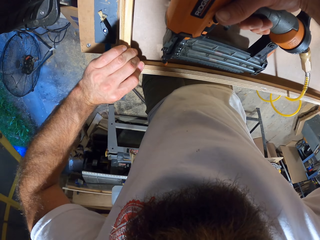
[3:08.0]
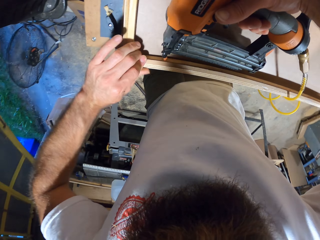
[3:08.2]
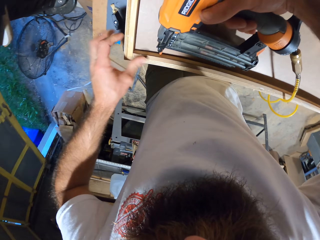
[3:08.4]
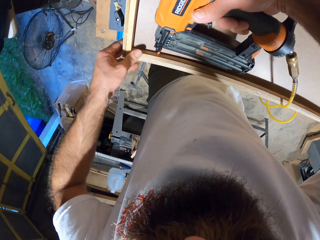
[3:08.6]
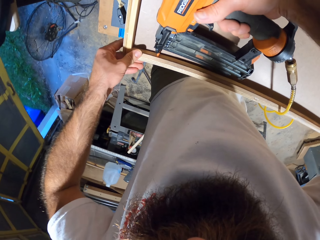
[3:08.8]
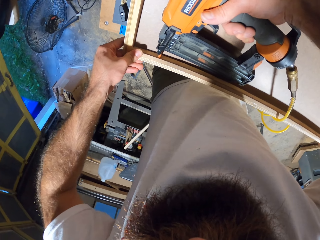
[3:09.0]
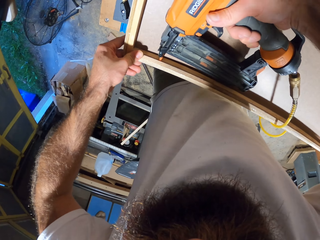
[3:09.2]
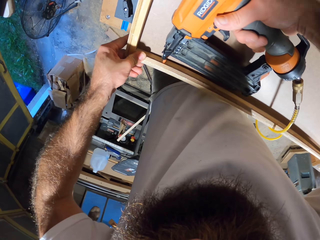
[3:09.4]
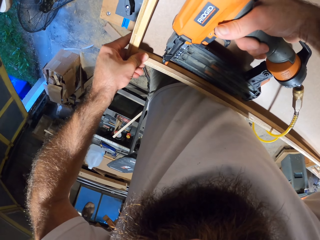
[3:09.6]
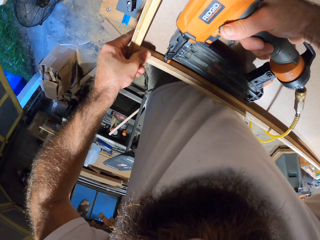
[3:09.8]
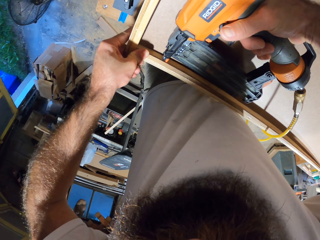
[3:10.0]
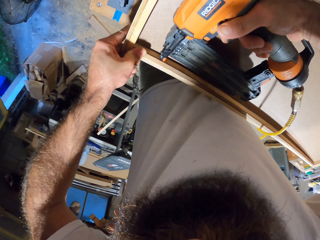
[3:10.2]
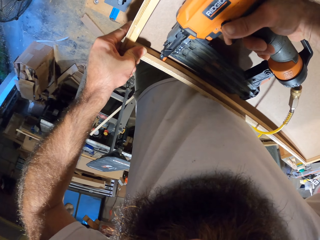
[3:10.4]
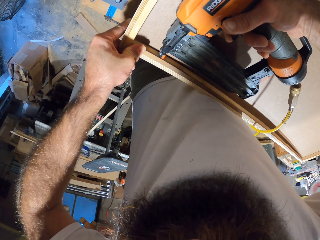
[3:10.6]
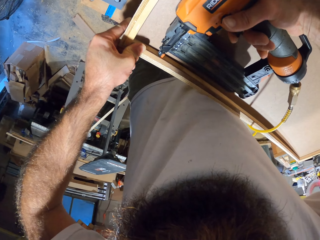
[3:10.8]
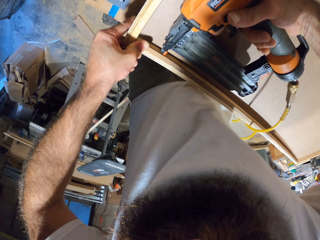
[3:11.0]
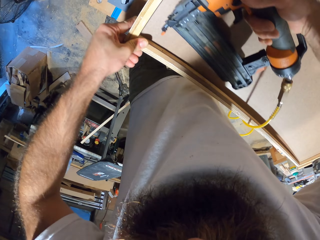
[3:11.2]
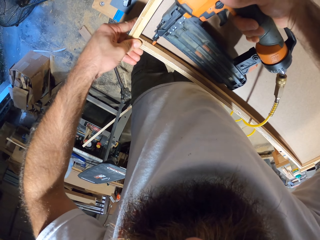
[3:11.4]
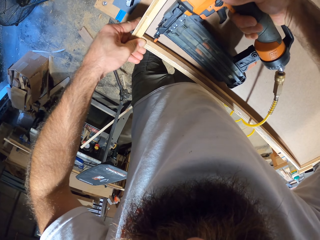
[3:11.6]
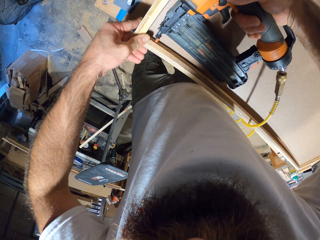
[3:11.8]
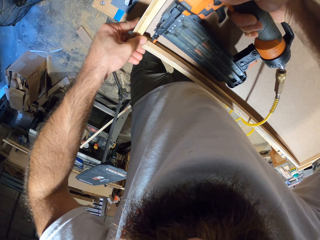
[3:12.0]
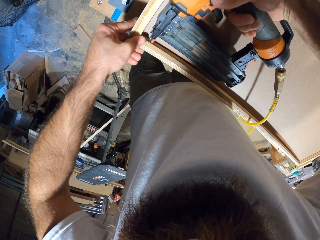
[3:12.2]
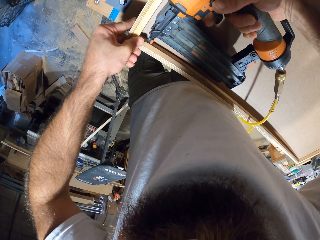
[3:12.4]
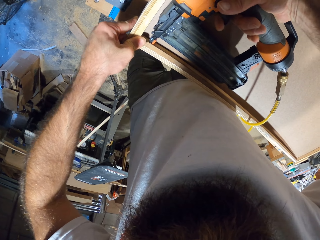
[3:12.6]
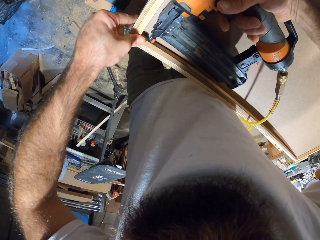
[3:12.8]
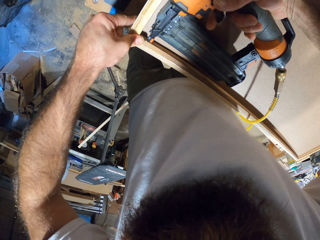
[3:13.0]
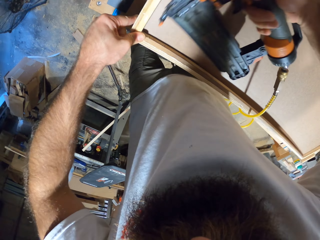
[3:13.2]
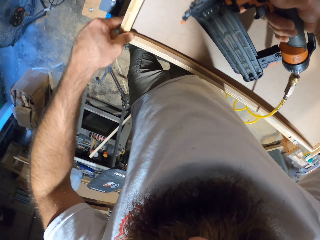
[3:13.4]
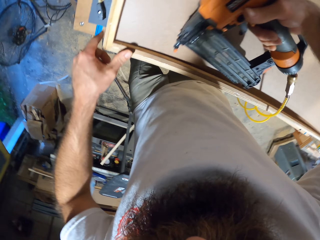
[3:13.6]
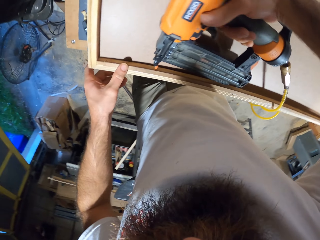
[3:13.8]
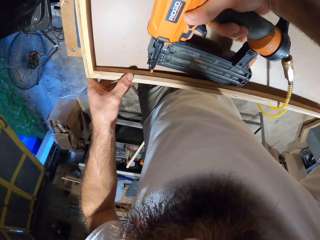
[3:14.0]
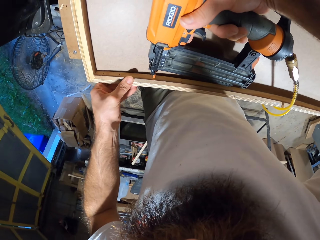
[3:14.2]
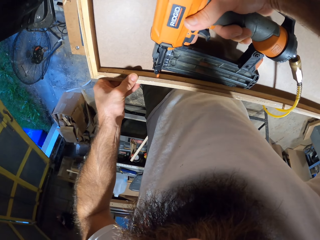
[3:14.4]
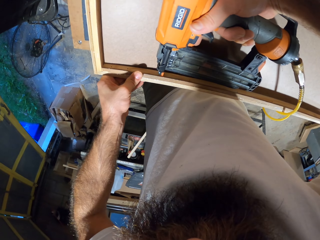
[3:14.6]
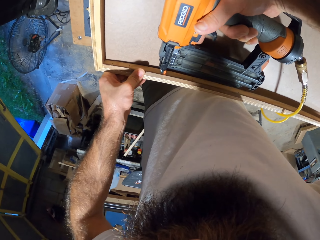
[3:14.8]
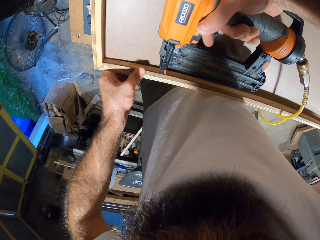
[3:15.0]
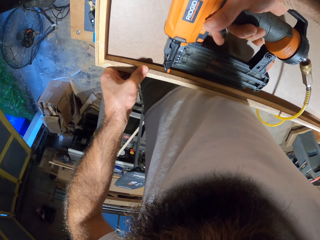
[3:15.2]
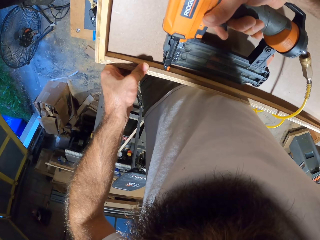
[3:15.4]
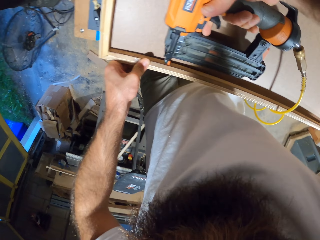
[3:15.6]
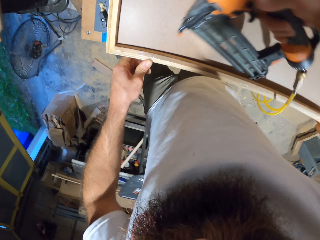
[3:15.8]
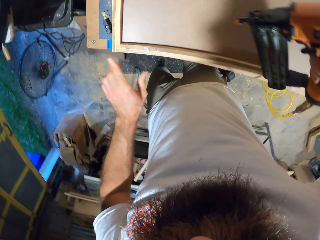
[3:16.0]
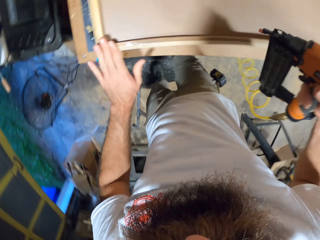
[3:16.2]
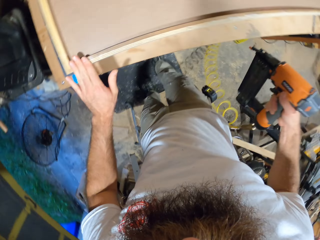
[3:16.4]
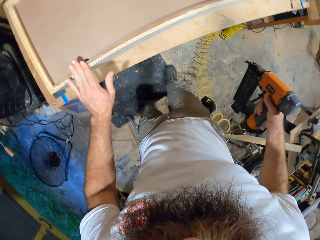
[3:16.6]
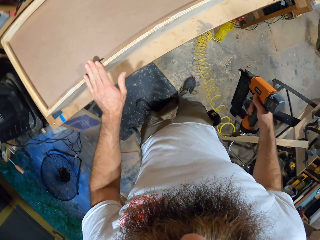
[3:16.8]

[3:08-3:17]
The camera wearer drills holes on the wooden frame with the drilling machine in his right hand. He rubs the structure with his hand.

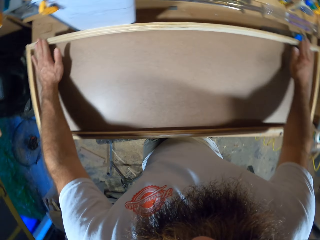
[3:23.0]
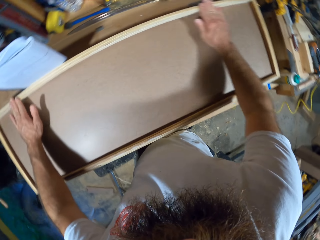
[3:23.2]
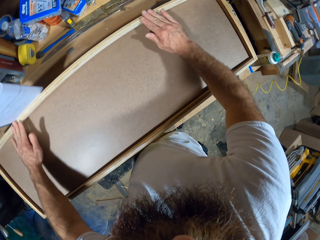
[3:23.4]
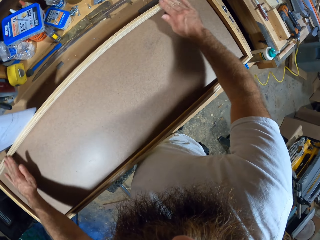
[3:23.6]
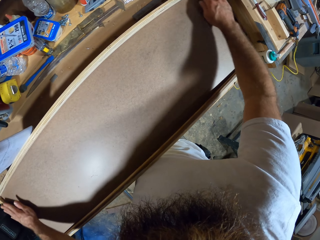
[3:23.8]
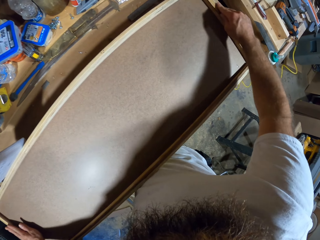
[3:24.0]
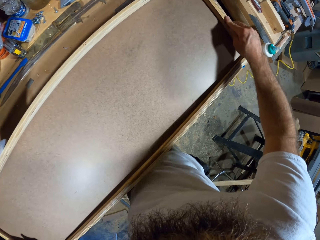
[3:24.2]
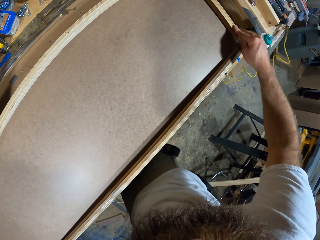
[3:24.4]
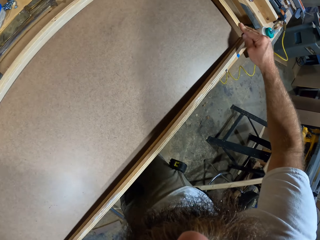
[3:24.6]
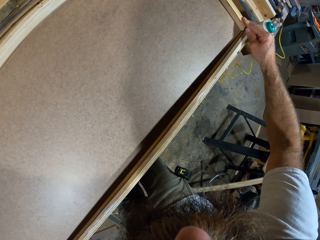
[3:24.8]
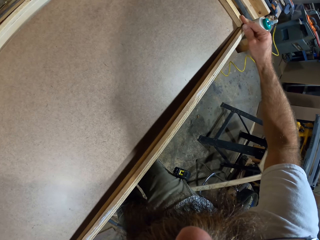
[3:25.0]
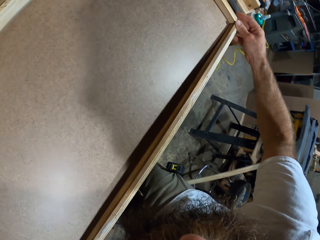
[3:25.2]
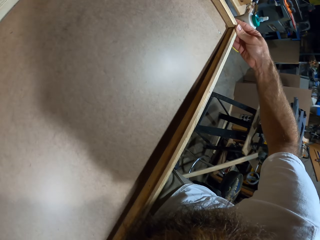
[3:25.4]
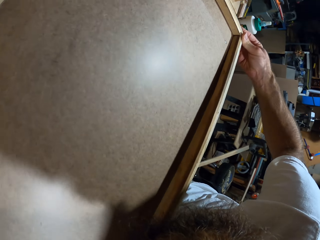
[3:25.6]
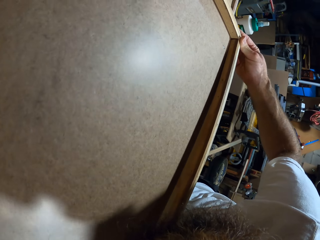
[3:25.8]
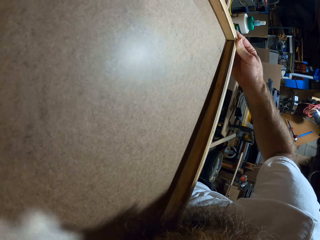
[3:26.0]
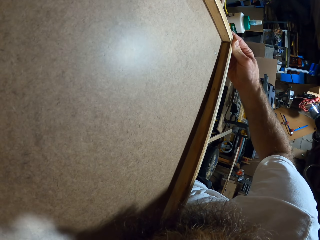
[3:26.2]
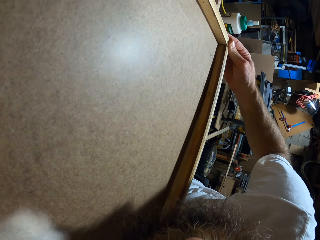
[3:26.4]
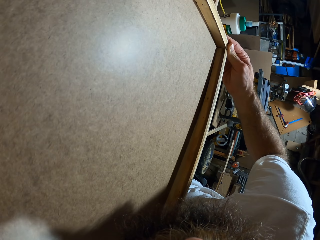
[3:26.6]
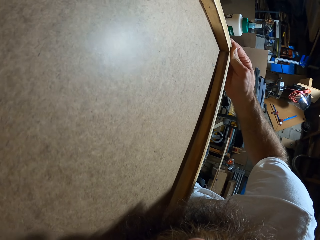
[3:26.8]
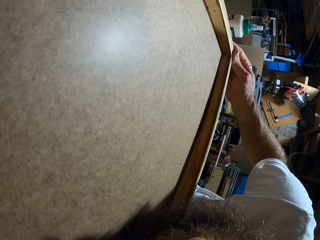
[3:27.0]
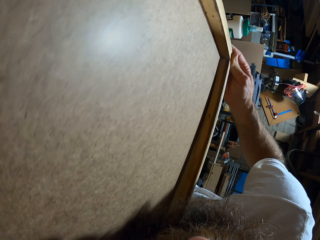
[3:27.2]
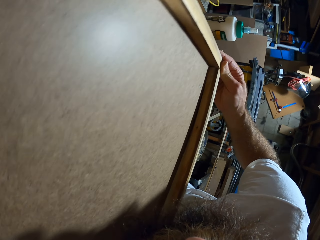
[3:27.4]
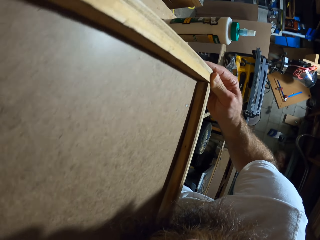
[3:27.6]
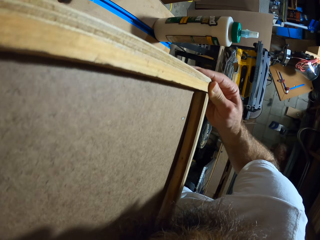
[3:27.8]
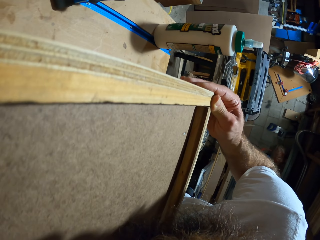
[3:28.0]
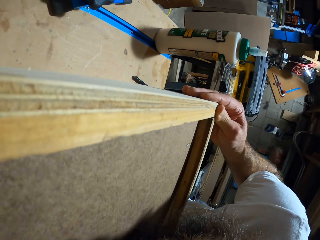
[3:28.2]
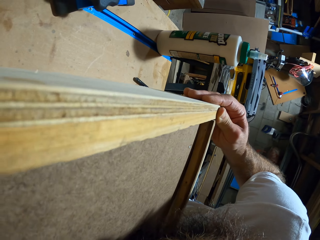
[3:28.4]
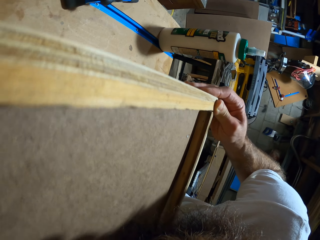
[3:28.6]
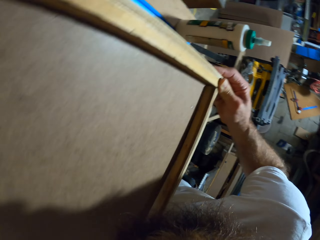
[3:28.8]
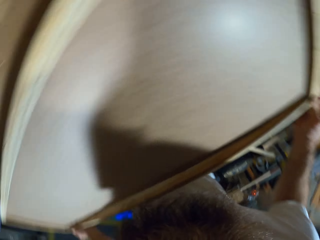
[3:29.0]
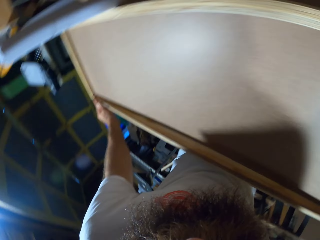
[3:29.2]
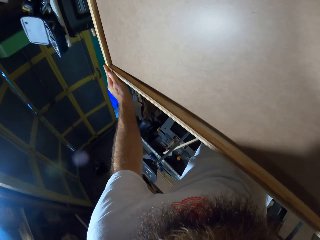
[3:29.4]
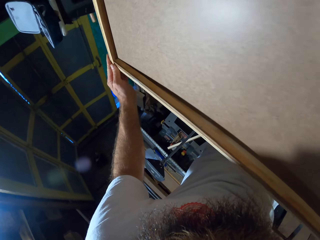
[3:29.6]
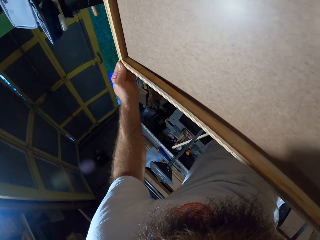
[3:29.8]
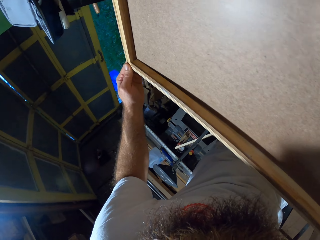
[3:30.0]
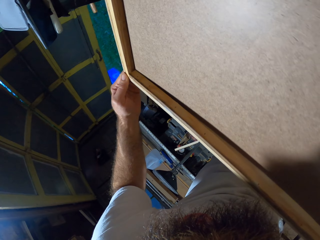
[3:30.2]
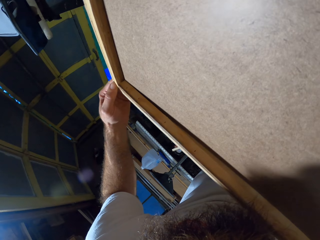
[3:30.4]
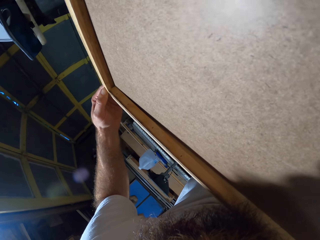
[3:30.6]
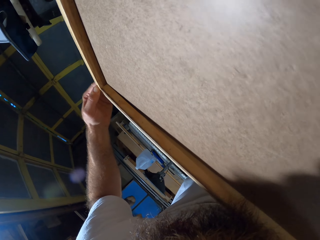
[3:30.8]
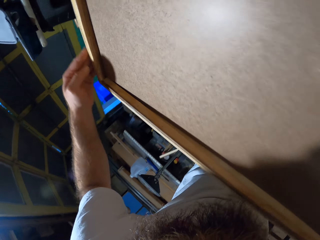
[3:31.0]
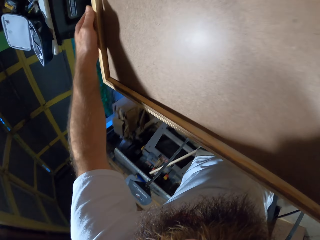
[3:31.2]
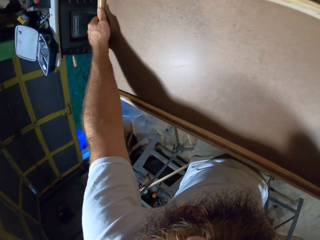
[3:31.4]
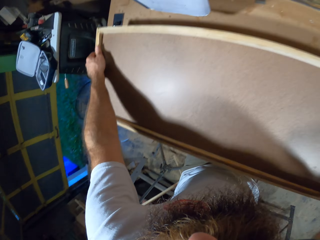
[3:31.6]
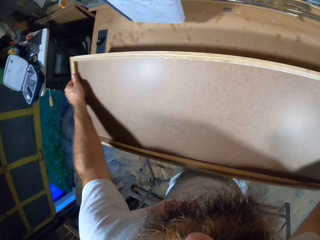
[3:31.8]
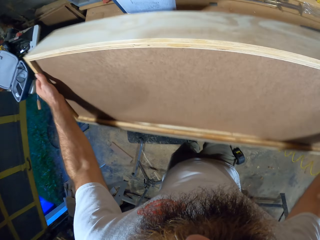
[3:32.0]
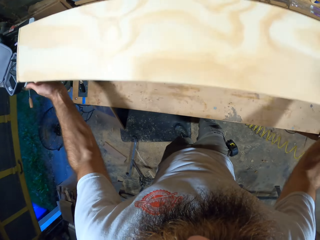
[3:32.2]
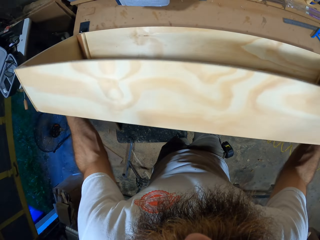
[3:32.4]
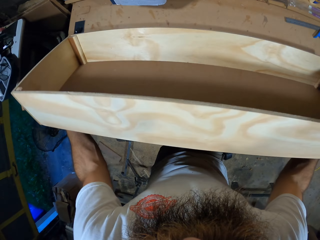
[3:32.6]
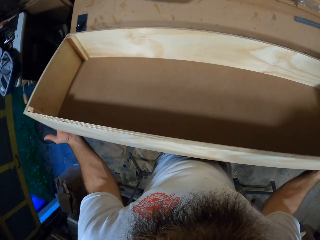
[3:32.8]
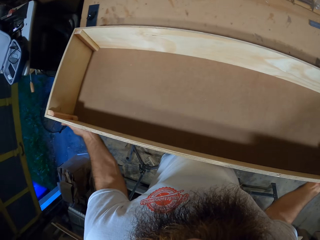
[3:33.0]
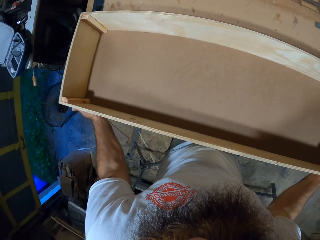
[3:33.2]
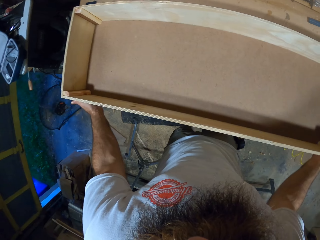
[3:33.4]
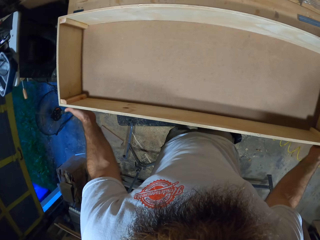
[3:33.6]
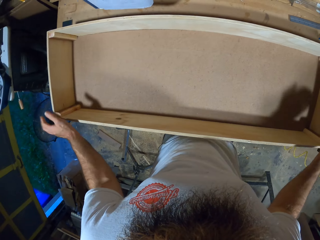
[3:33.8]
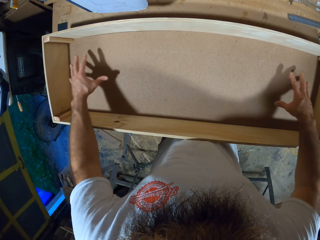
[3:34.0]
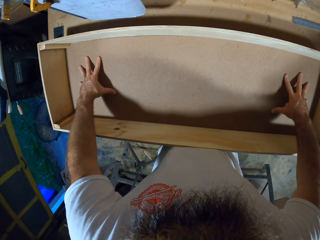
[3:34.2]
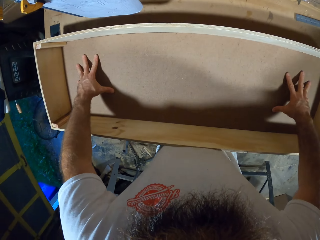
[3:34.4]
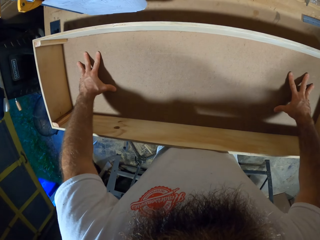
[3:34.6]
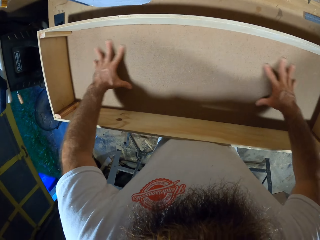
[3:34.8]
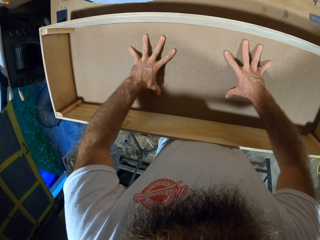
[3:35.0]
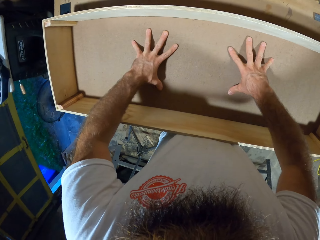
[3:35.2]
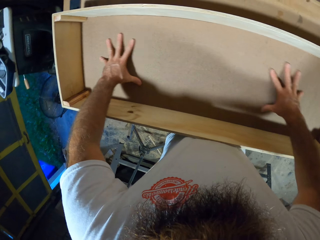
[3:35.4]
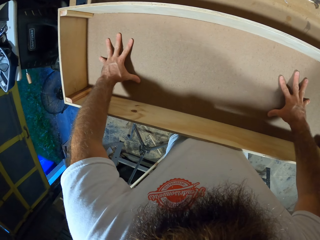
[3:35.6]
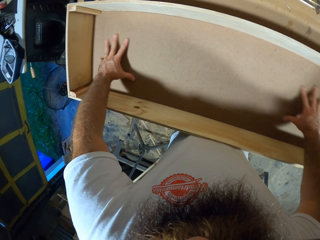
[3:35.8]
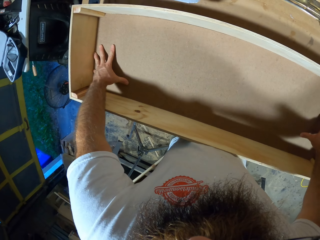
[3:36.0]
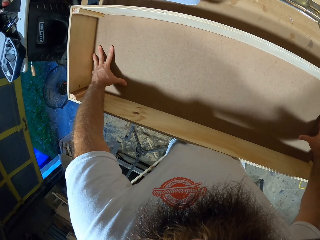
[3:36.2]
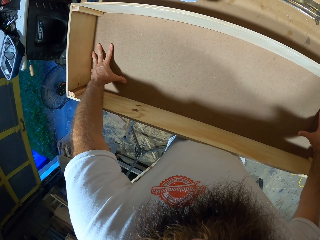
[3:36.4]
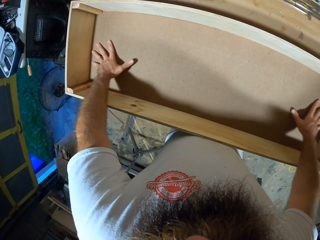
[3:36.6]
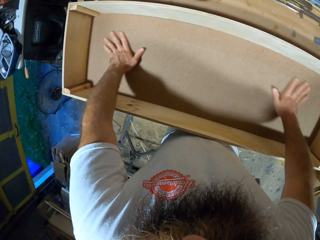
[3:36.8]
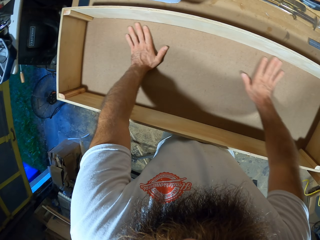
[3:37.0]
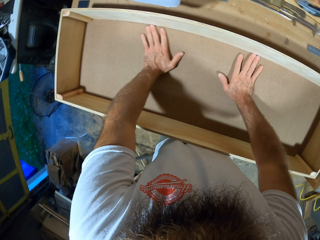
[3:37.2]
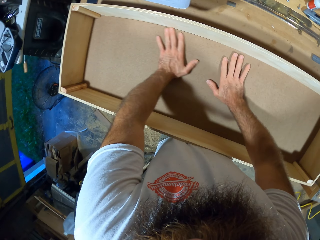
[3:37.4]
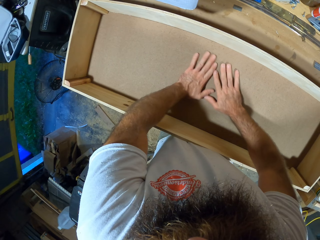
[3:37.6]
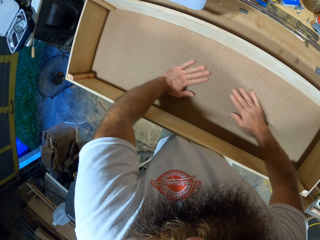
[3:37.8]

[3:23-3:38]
The camera wearer rubs the wooden frame or structure with both hands. He places his right hand on the wooden frame. He places both hands on the wooden frame. He flips over the wooden box with both hands. He presses a plywood in the wooden frame with both hands. He touches the structure on the inside. He rubs the structure on the inside.
